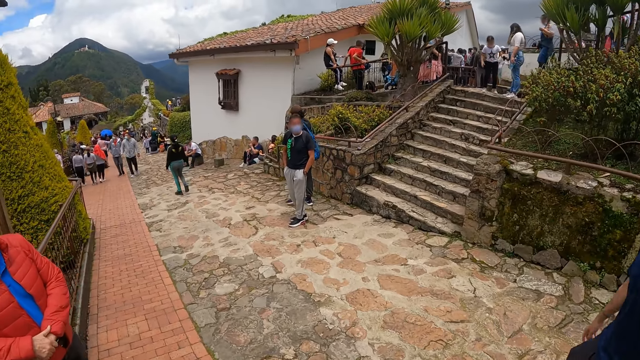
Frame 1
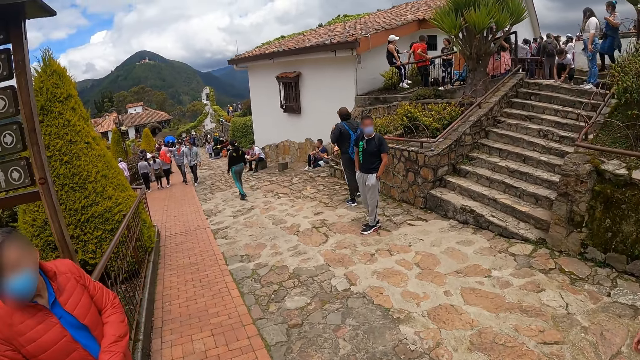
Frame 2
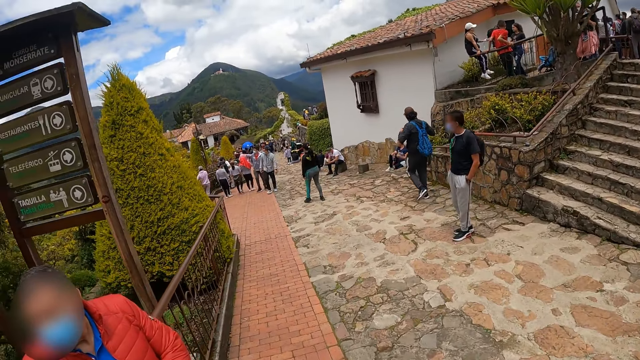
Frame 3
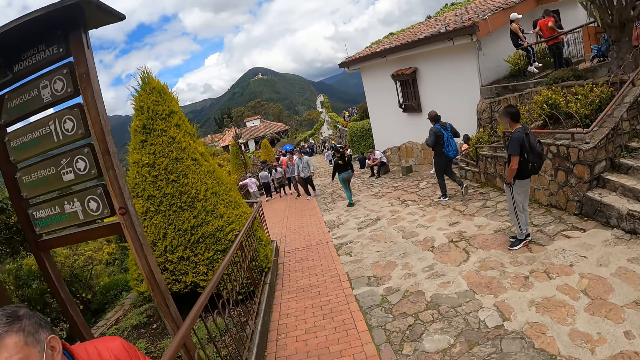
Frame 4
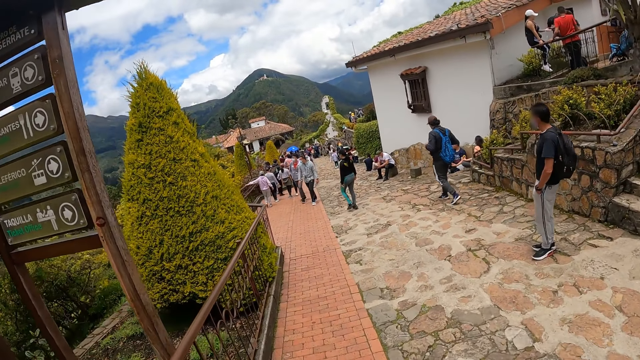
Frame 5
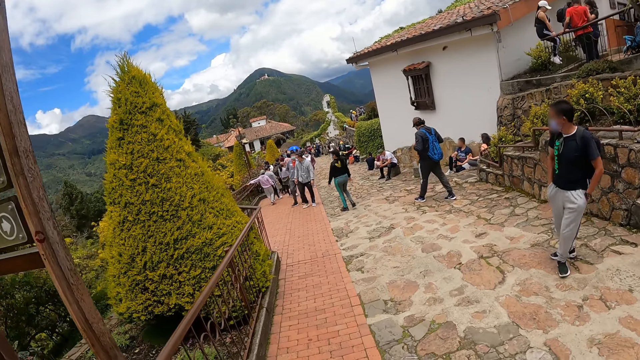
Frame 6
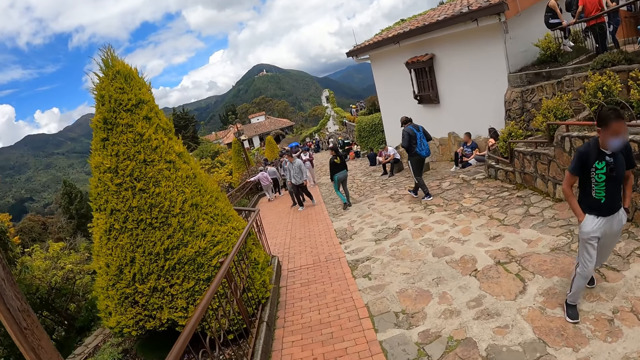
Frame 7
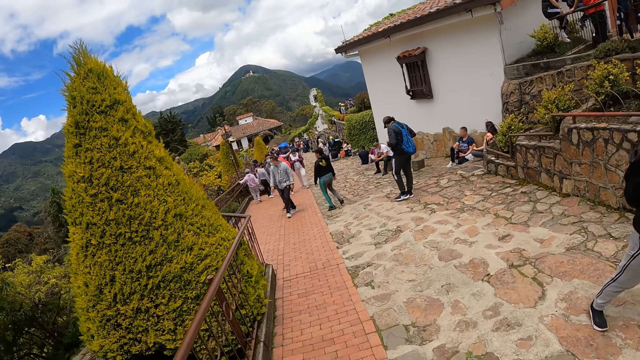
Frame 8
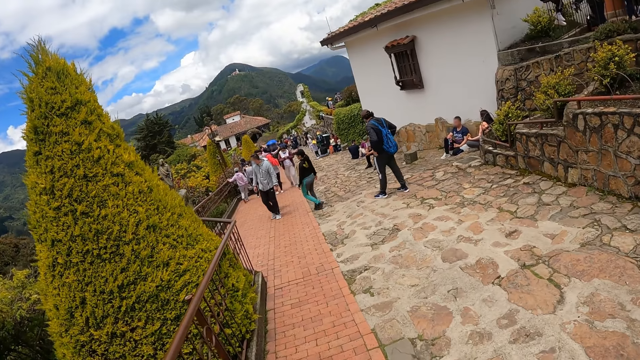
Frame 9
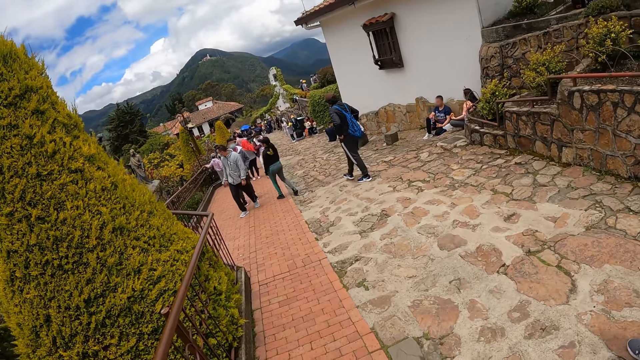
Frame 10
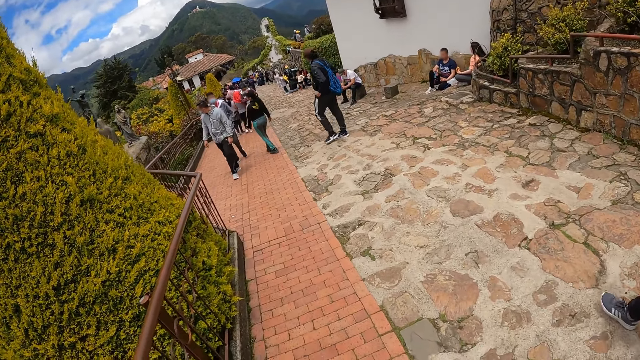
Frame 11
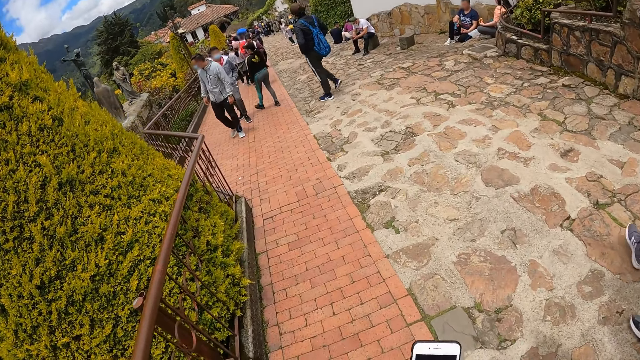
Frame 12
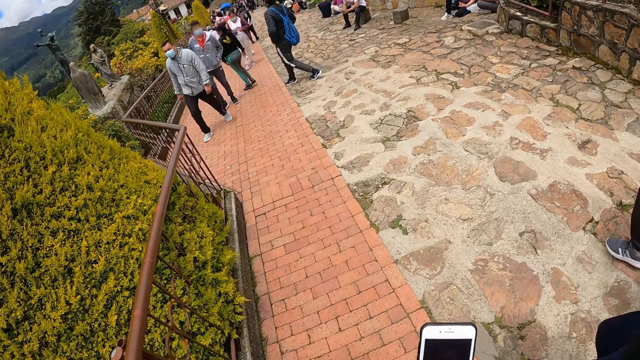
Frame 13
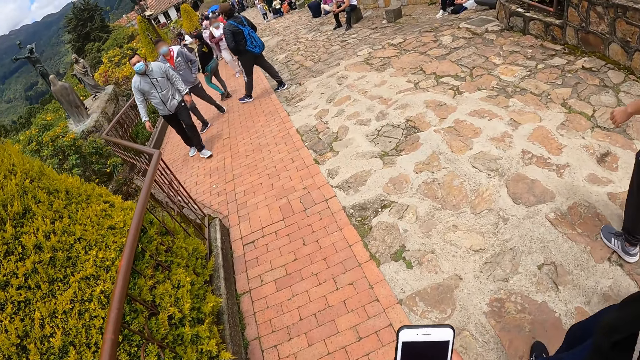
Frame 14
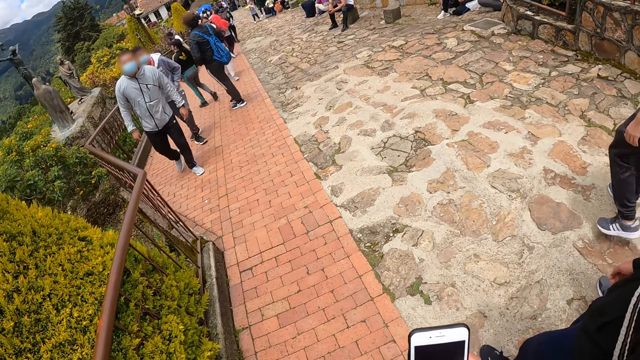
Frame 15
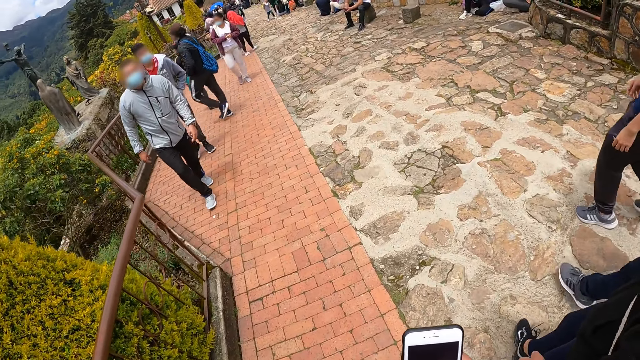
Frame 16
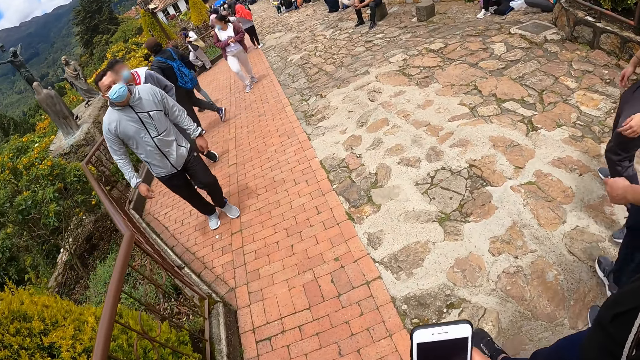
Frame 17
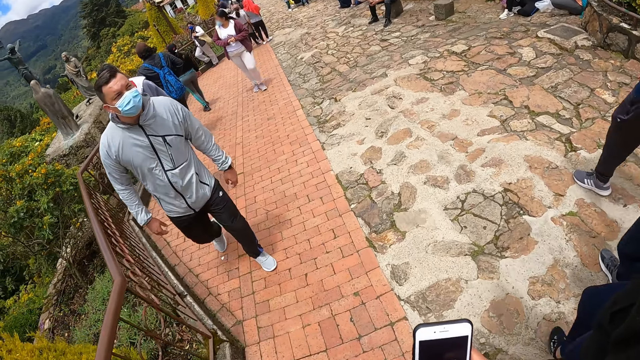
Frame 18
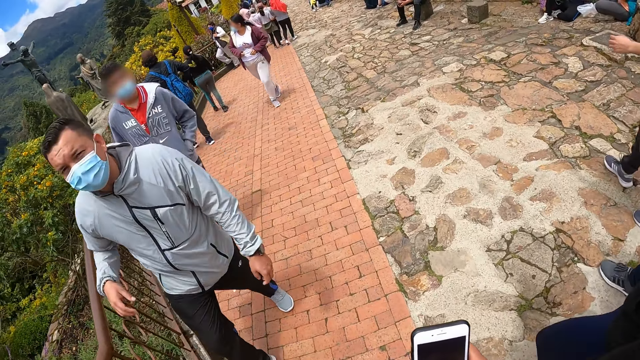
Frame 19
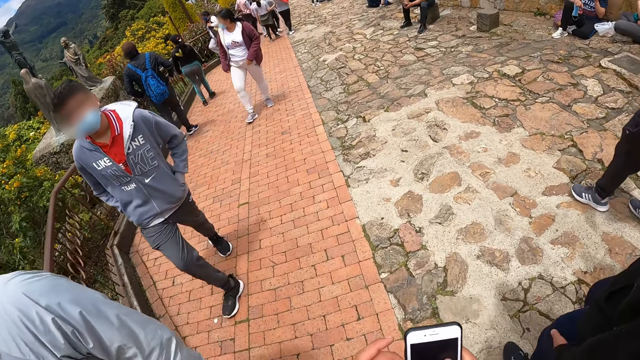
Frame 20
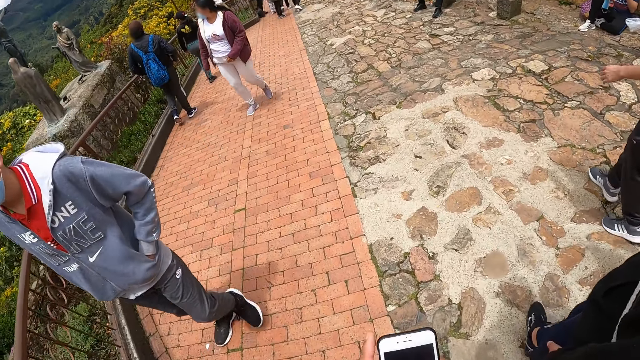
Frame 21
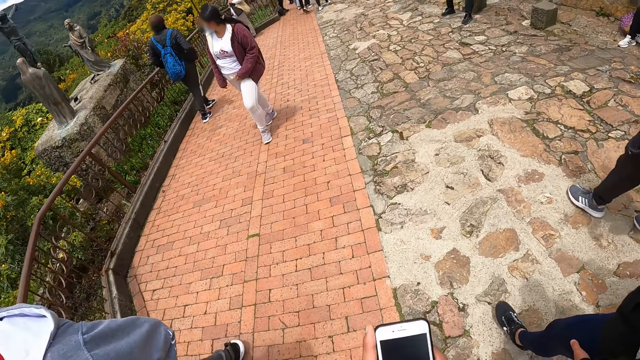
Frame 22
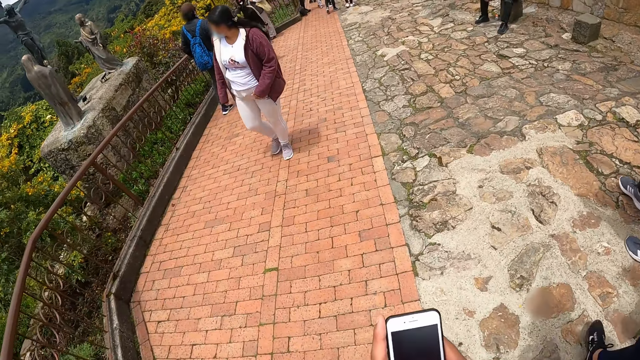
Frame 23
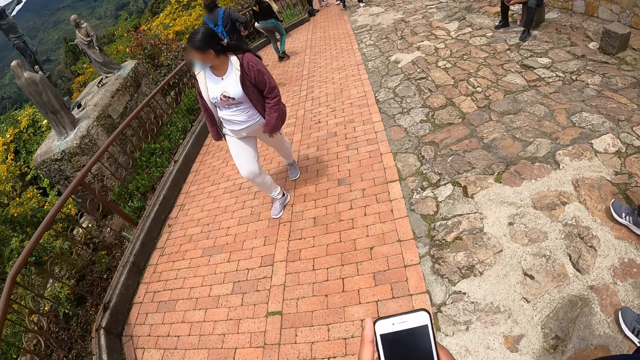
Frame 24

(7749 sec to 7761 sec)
The camera wearer uses the phone with his right hand. He walks on the sidewalk.

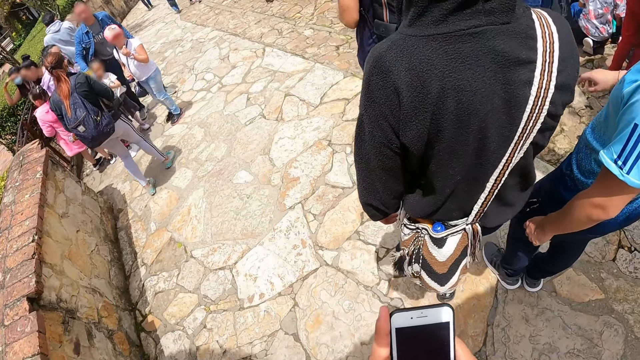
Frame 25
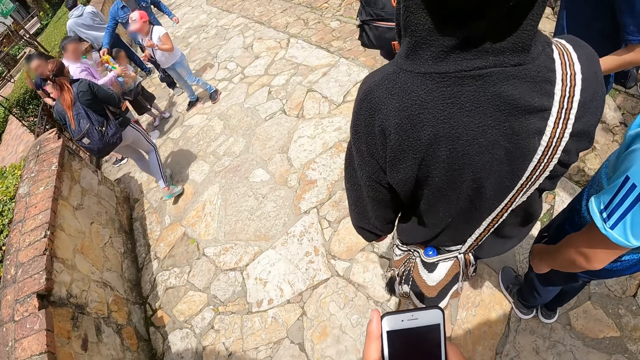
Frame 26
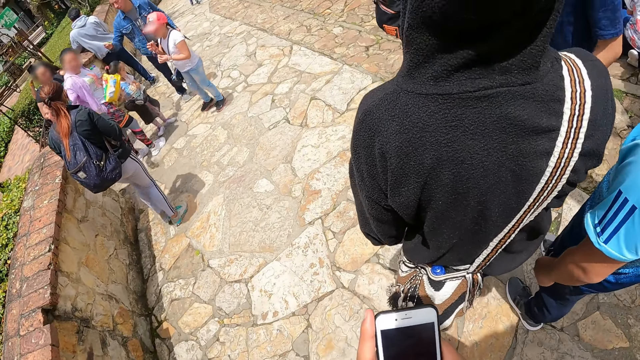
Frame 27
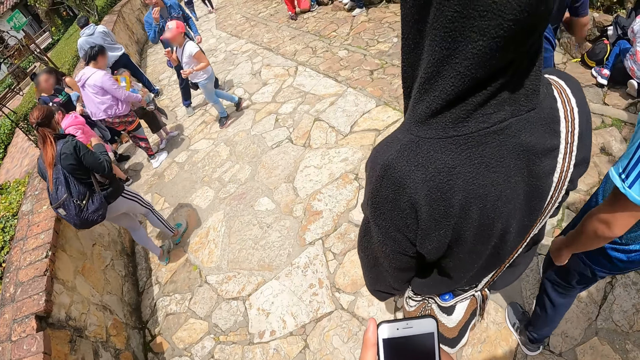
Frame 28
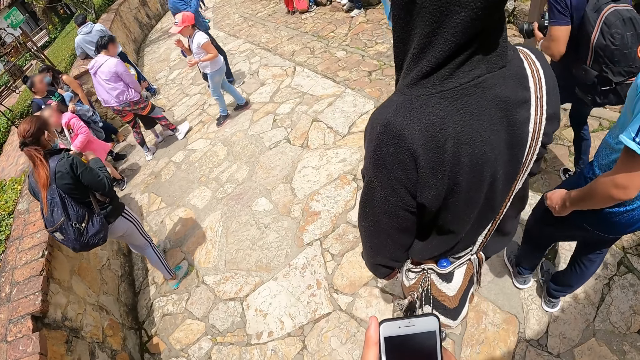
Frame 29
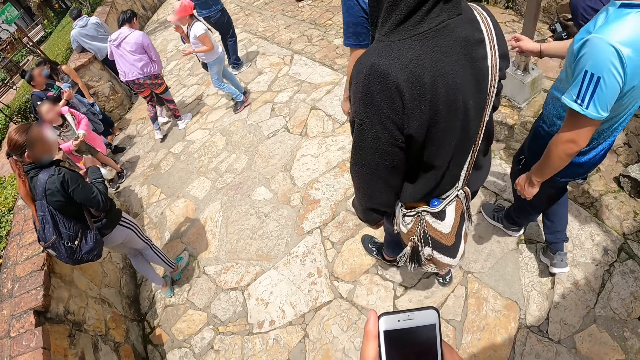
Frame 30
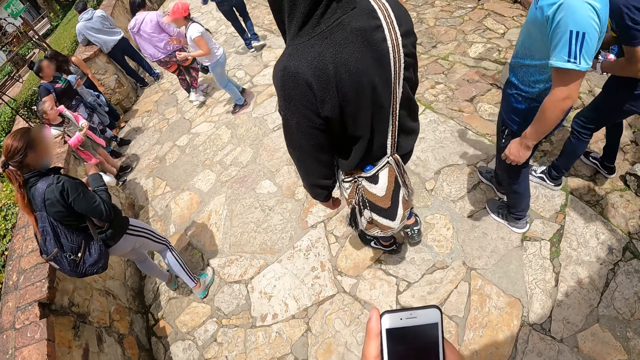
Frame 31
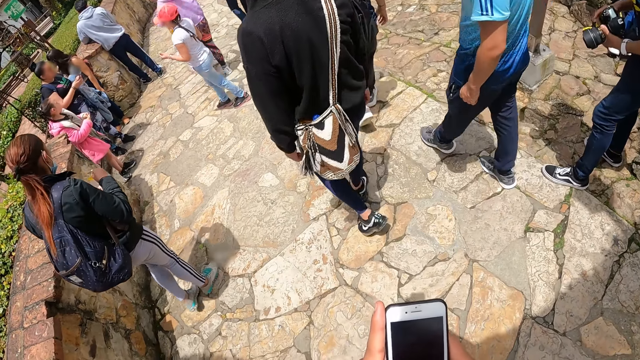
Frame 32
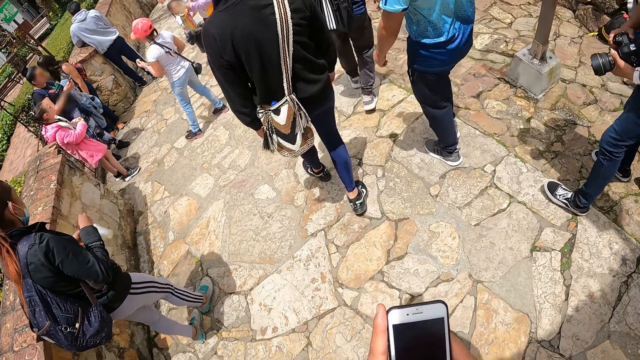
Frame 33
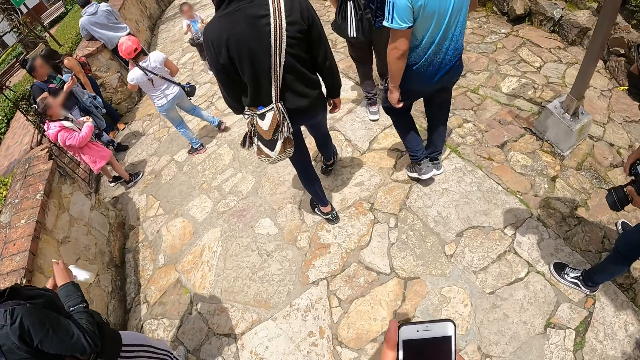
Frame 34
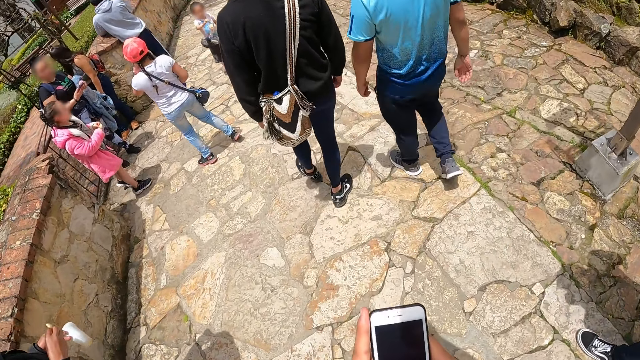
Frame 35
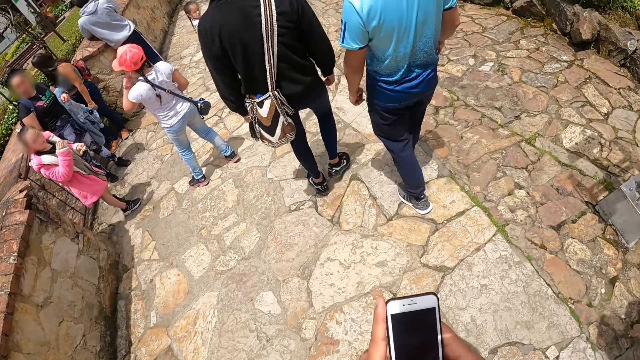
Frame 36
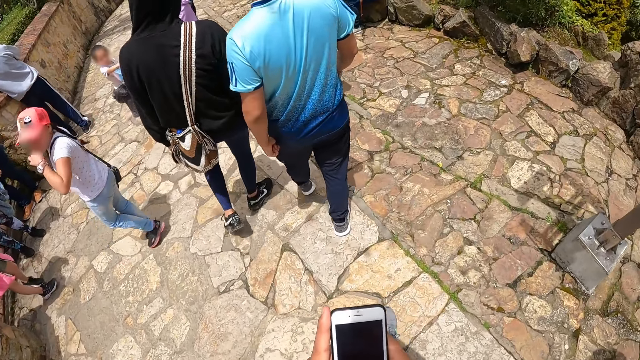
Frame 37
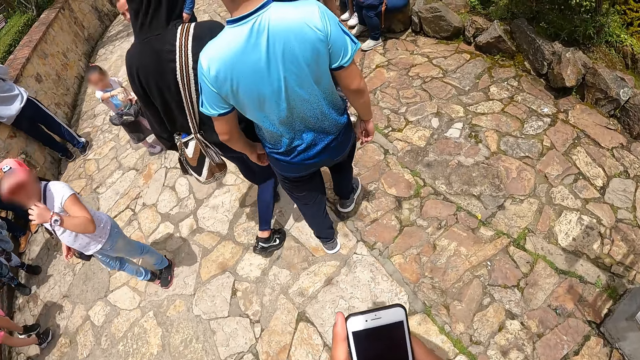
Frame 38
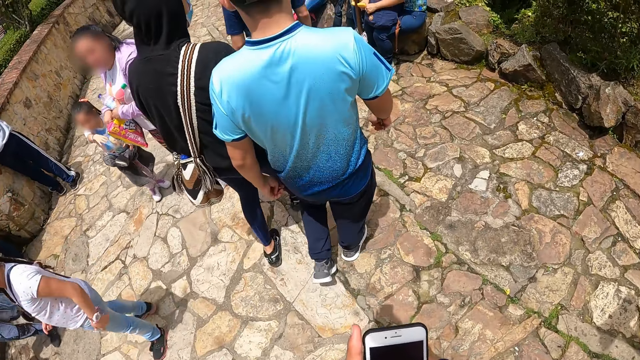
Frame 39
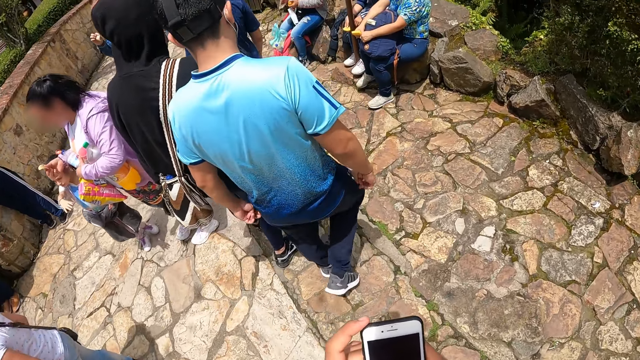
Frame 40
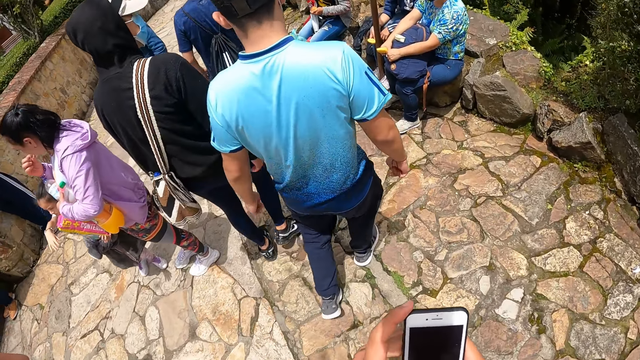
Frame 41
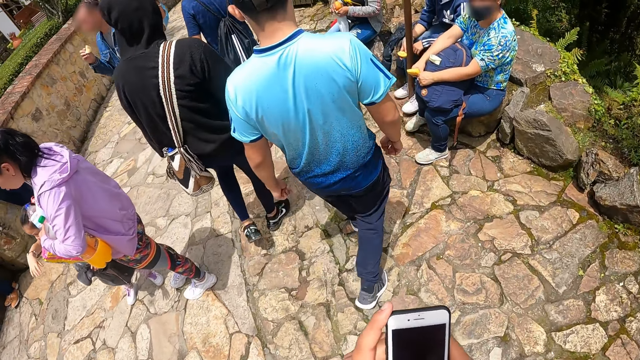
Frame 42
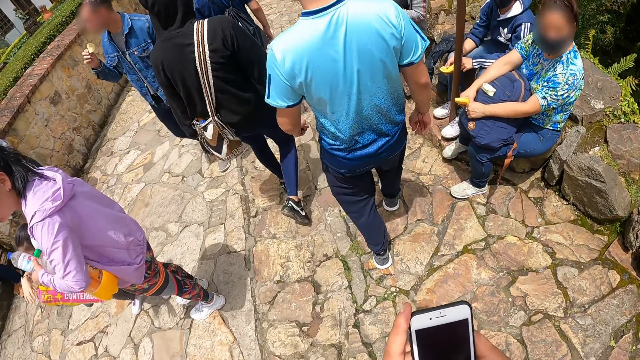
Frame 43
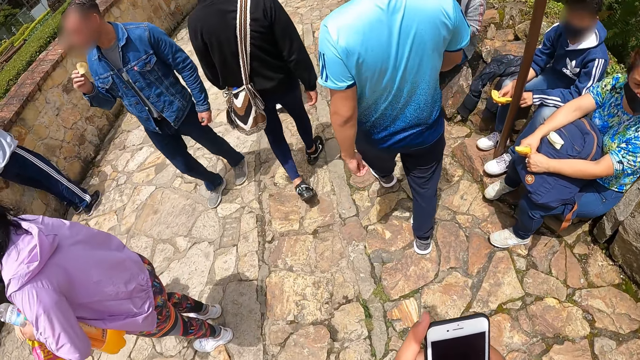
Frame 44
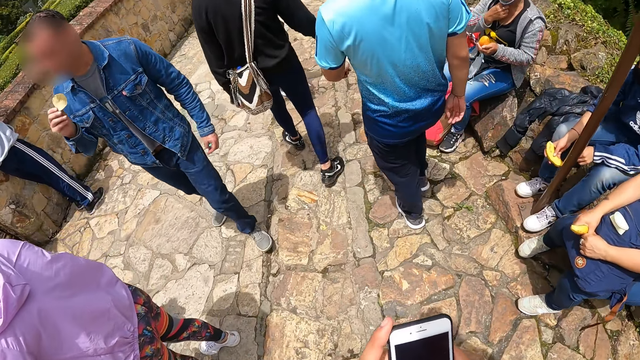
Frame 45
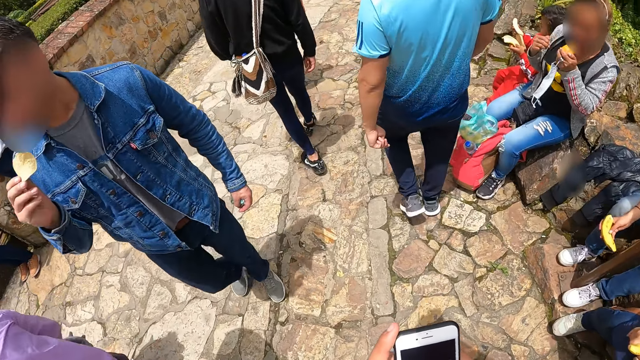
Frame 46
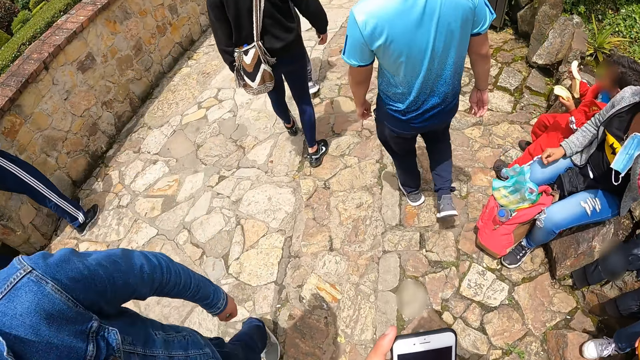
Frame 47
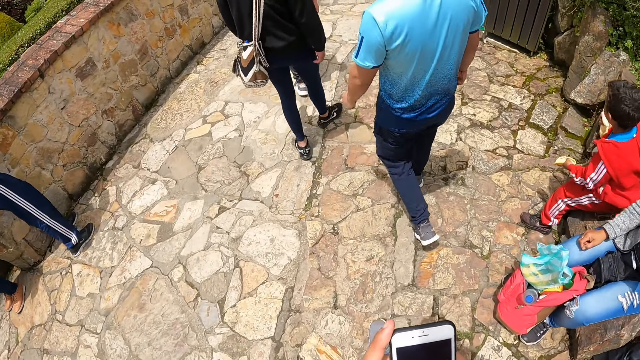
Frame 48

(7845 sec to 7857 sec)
The camera wearer stands on the pavement. The men walk on the pathway. The camera wearer walks along a pavement path. They operate the phone.
